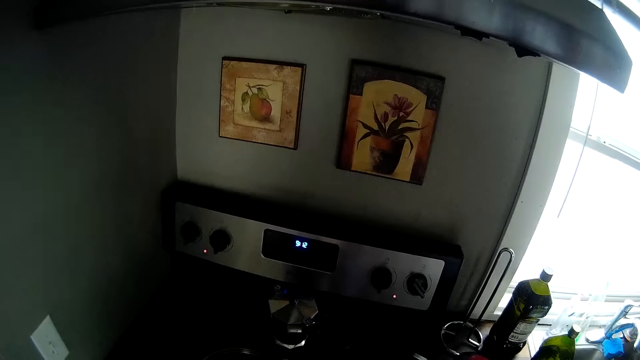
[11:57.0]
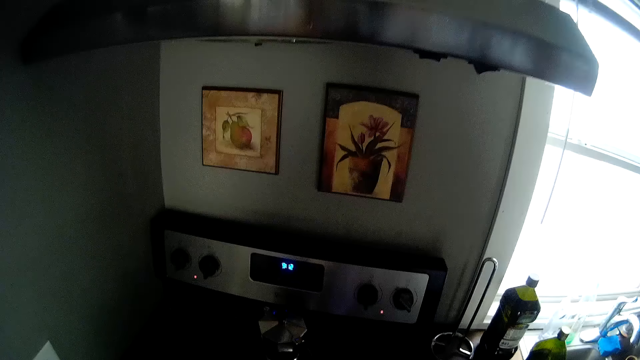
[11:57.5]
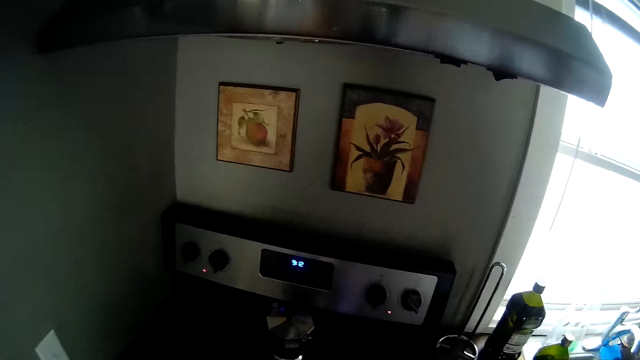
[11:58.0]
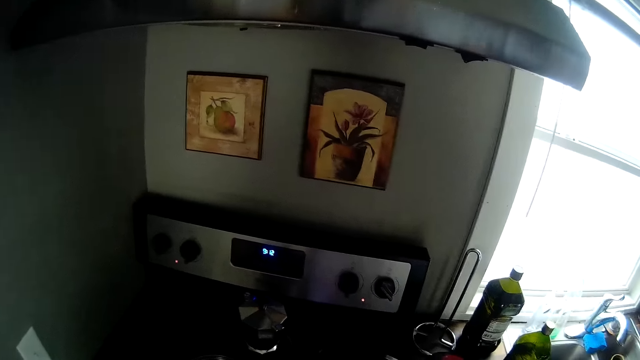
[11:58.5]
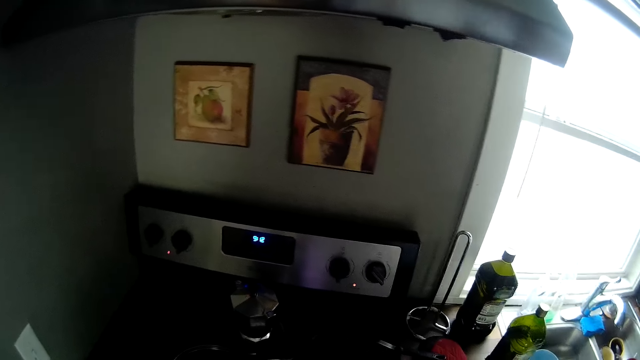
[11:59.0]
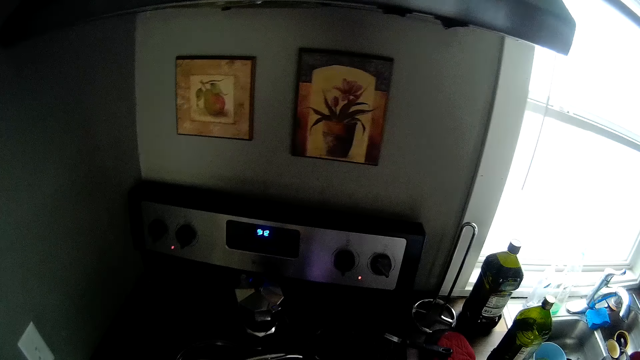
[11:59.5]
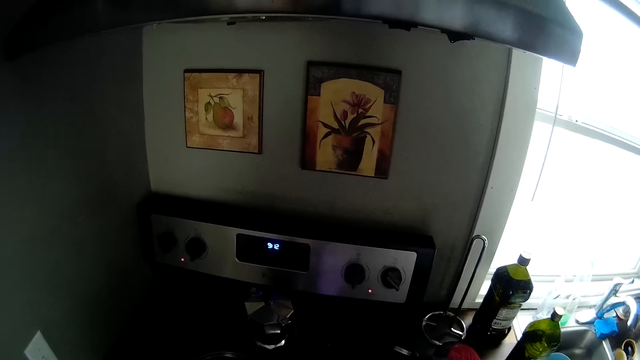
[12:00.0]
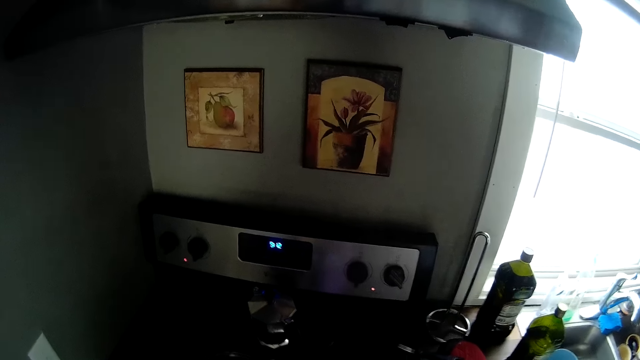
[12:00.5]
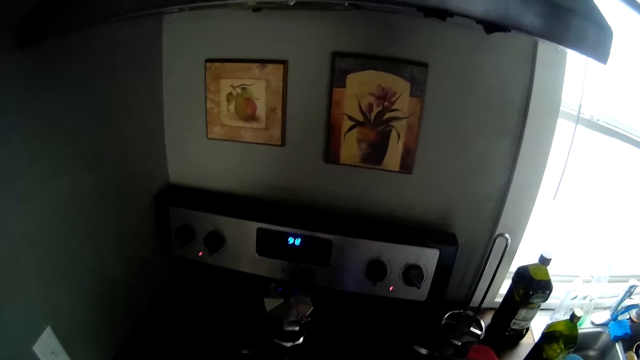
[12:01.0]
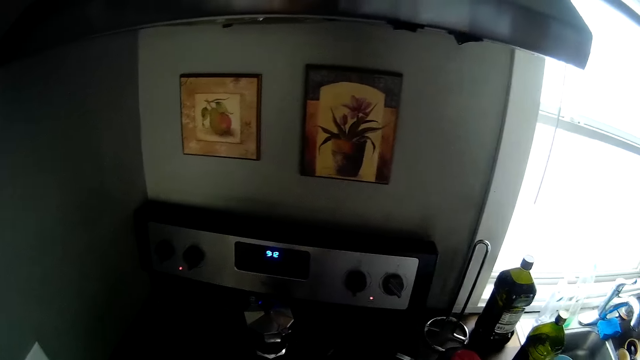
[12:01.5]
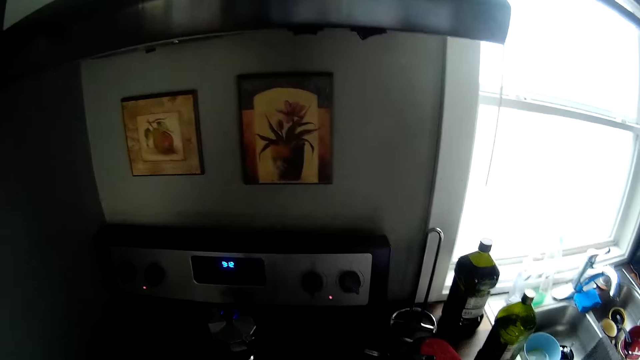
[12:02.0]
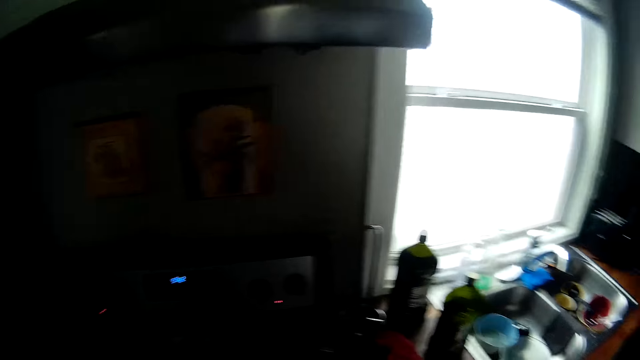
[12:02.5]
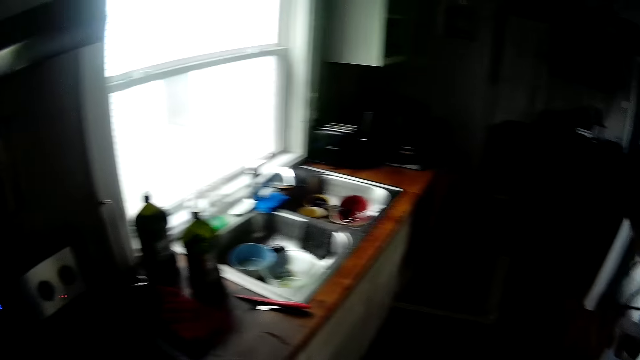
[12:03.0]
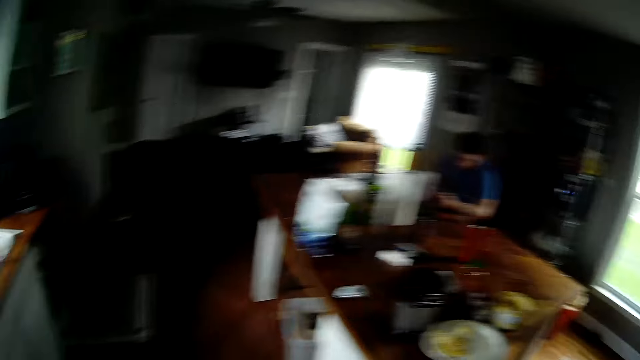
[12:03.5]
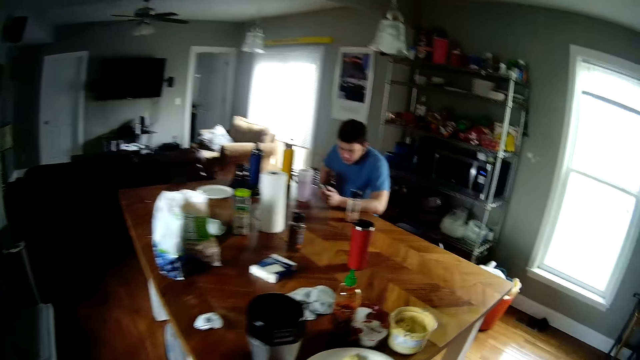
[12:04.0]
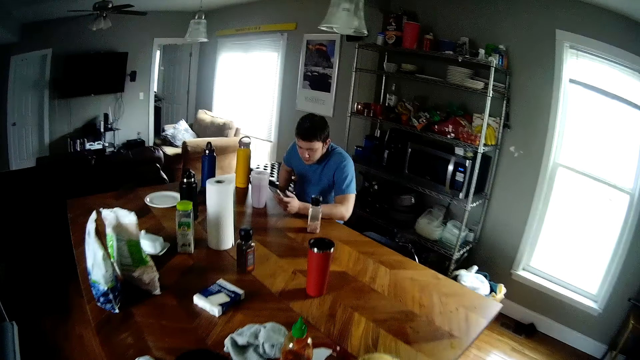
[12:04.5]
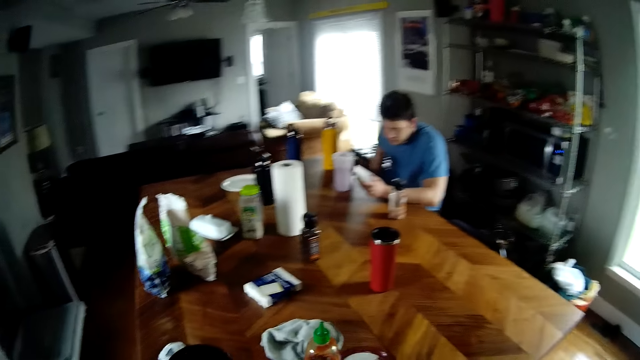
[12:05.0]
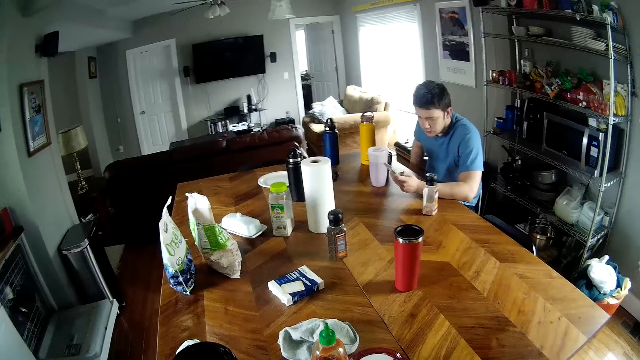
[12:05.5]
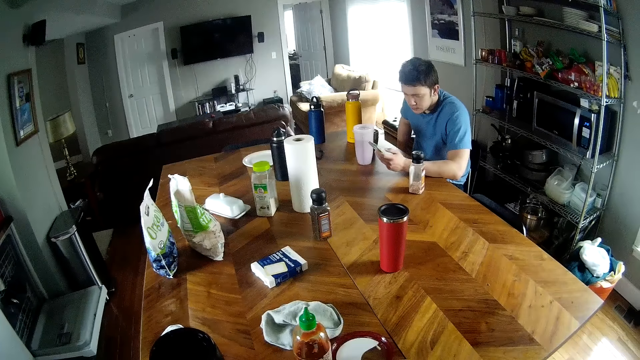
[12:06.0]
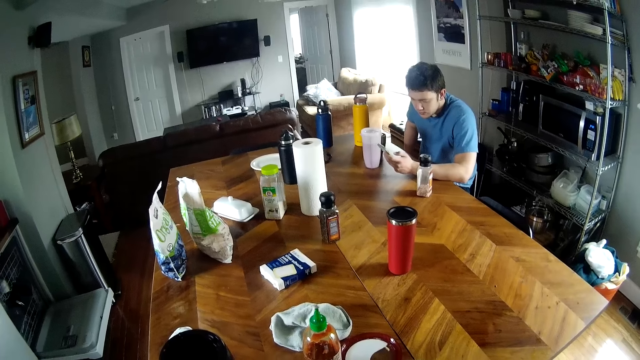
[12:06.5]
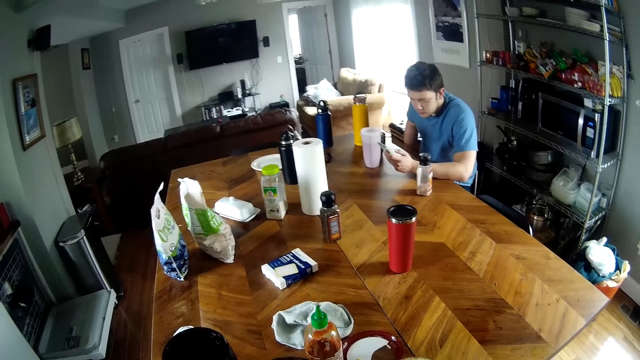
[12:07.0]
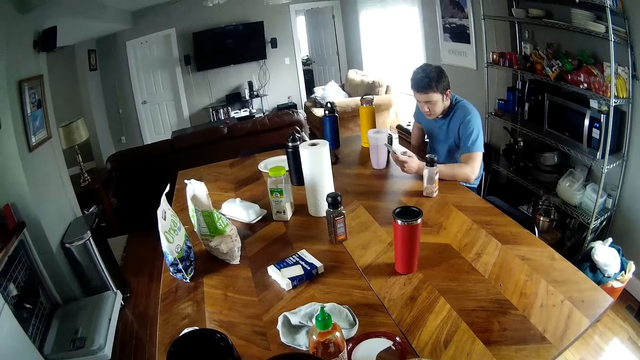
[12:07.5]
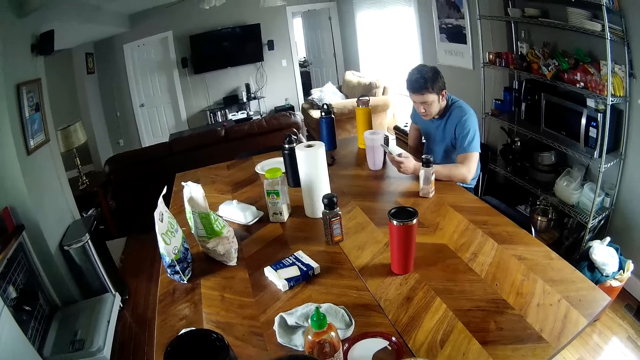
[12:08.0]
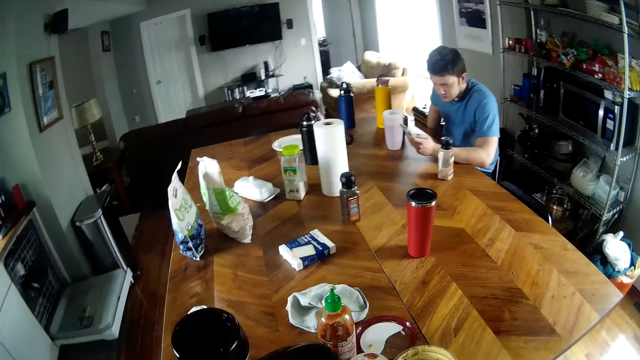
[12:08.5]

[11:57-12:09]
The camera wearer walks away from the cooker. He picks up a plate on the table with his left hand. He touches something.

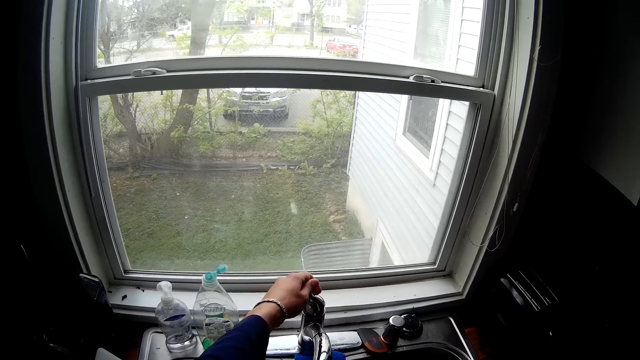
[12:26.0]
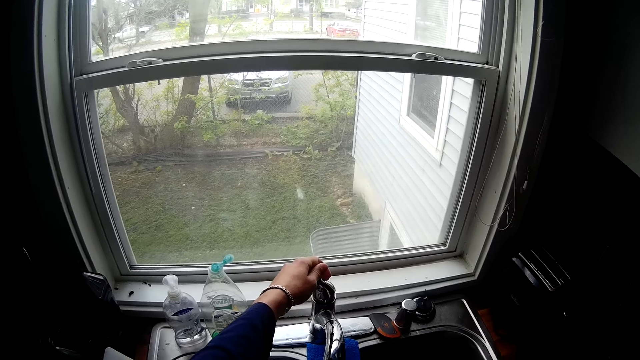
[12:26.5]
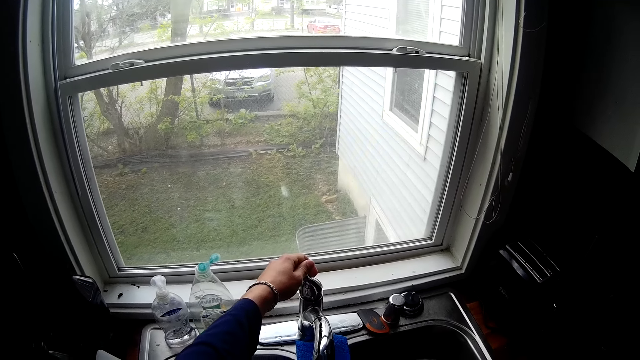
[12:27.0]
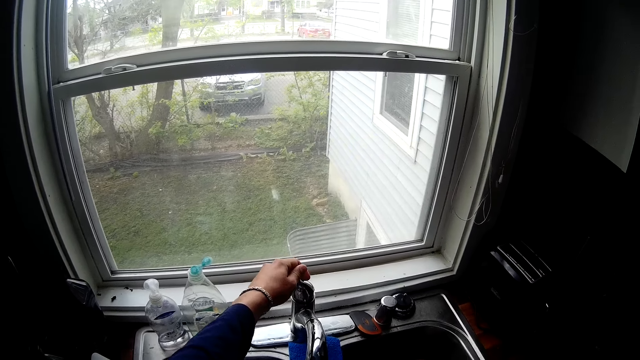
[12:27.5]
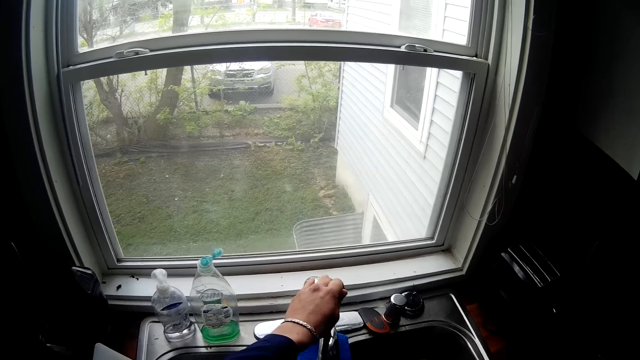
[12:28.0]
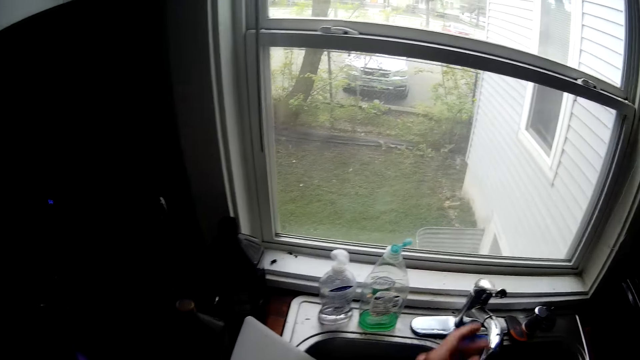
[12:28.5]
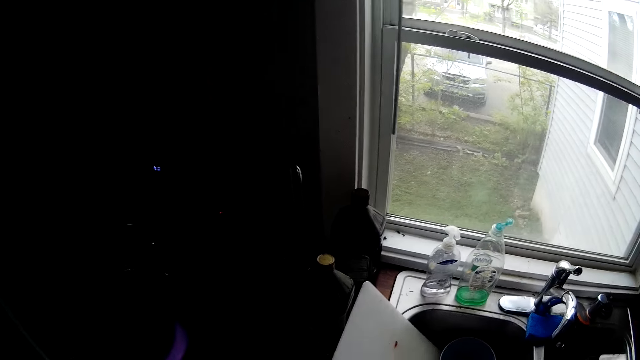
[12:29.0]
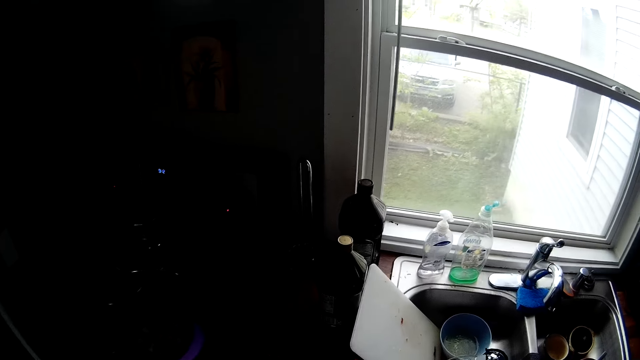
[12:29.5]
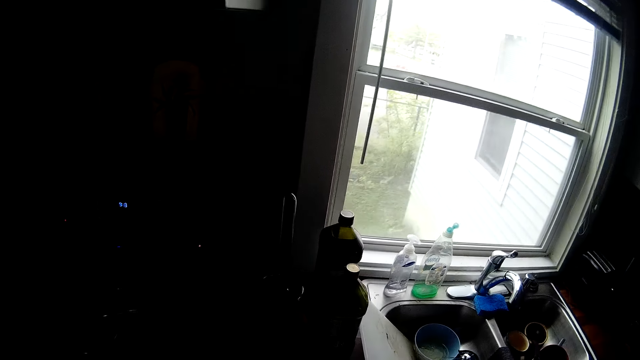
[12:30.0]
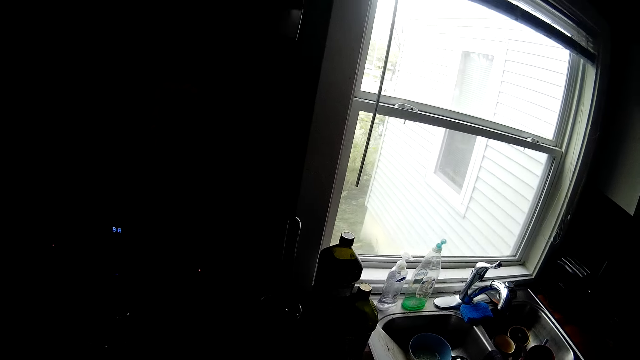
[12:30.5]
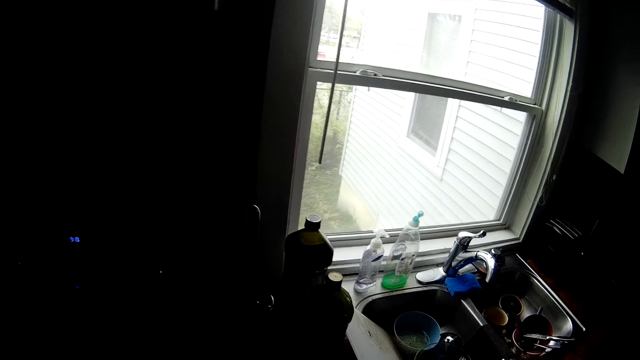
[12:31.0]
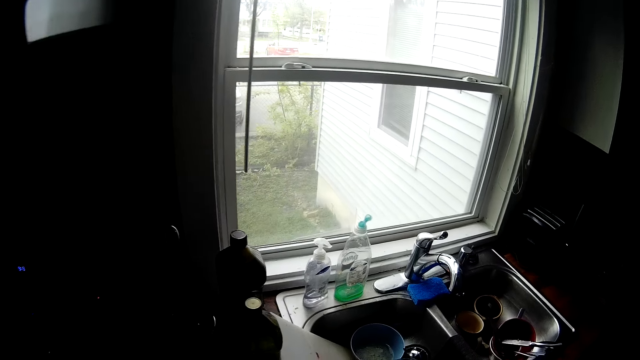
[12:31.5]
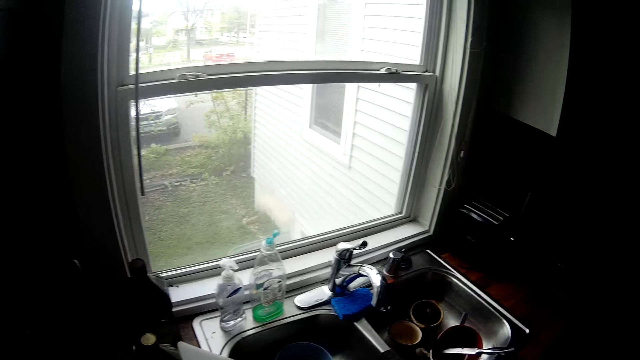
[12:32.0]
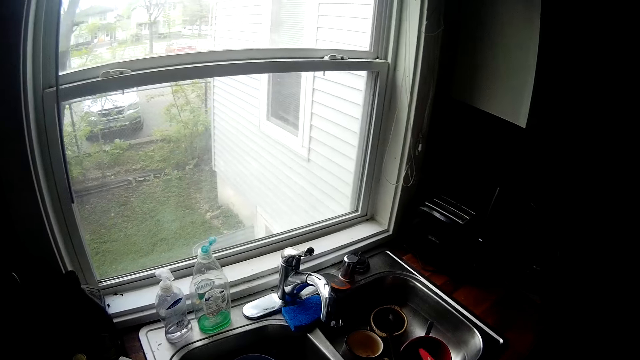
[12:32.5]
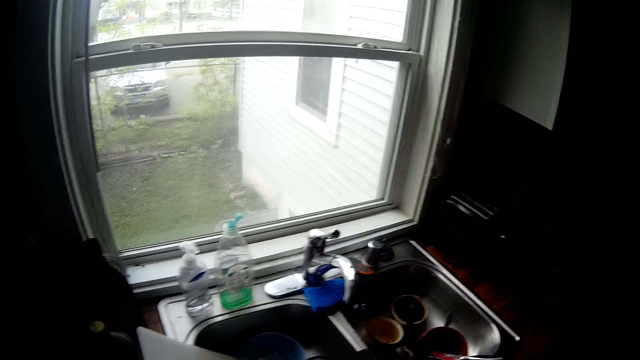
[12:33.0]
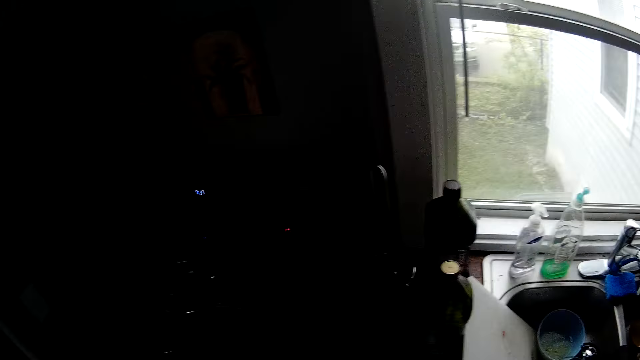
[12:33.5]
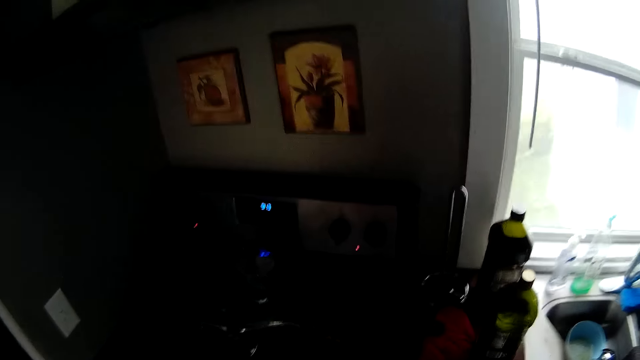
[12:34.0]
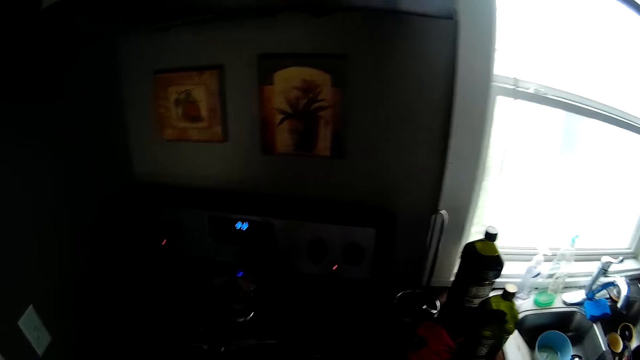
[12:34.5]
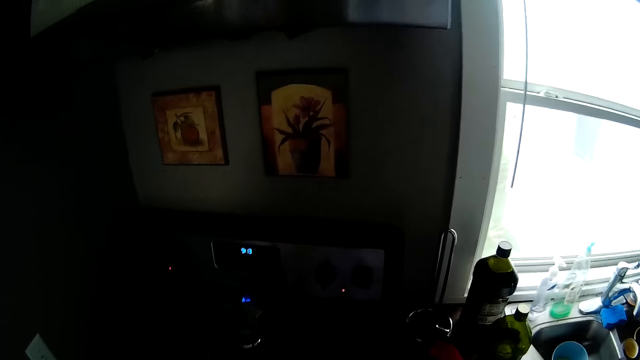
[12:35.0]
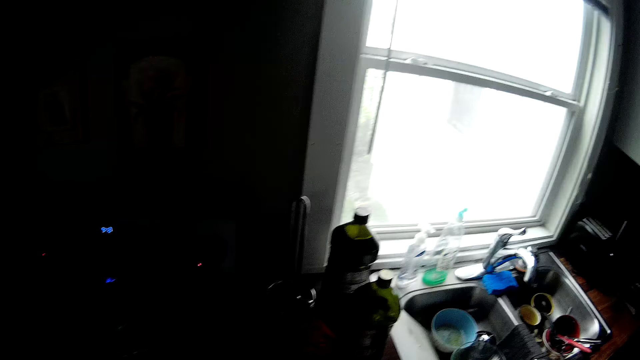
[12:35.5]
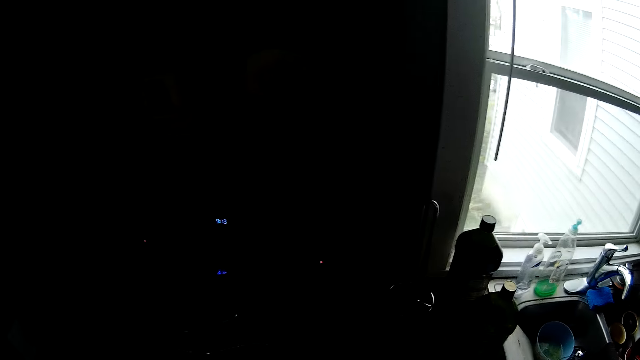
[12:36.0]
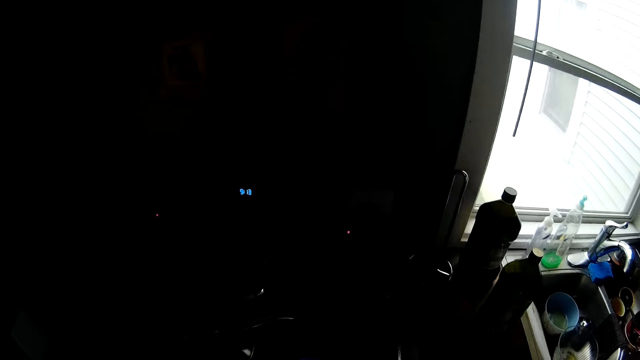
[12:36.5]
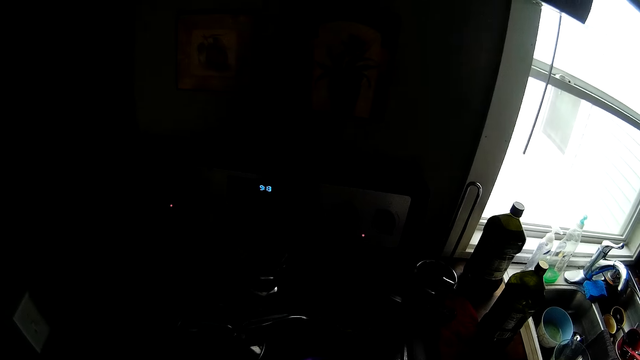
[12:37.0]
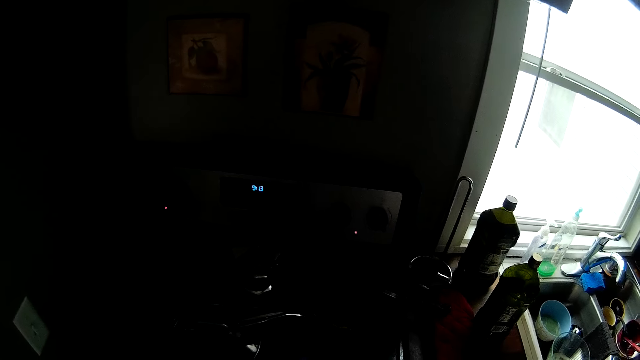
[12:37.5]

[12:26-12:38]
The camera wearer opens the water tap. He turns off the kitchen faucet with his left hand. He shakes a spoon with his right hand. He stares at the sink. He drops a knife in a cup in the kitchen sink with his right hand. He stares at the gas cooker.
